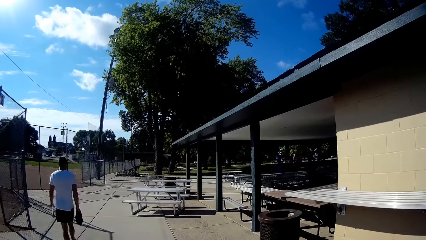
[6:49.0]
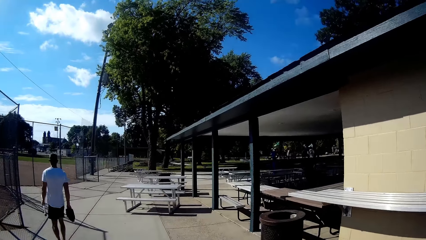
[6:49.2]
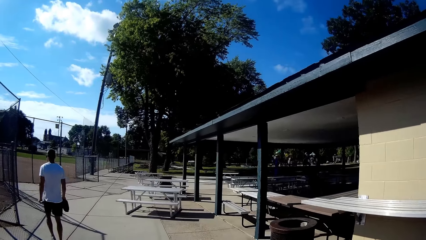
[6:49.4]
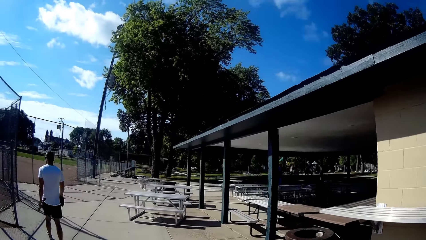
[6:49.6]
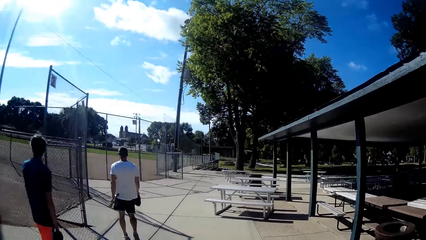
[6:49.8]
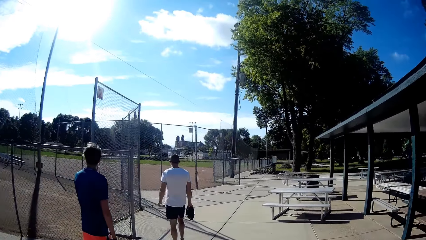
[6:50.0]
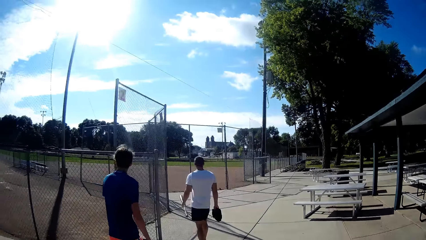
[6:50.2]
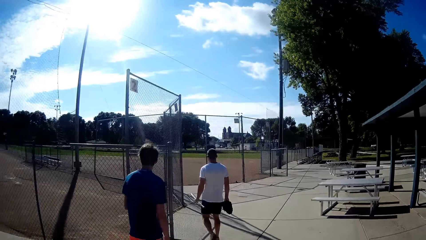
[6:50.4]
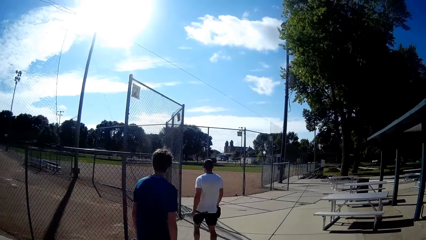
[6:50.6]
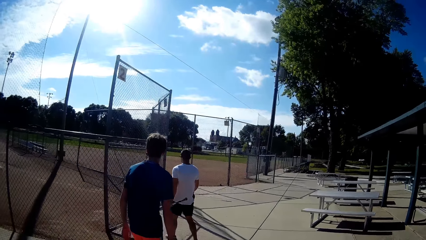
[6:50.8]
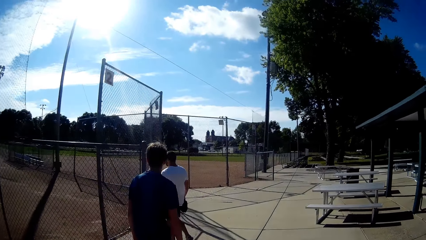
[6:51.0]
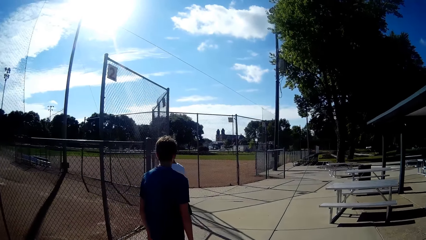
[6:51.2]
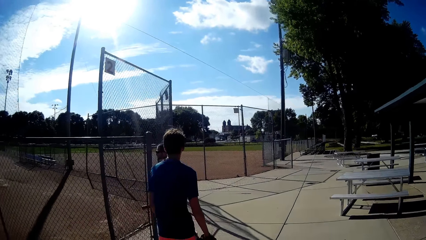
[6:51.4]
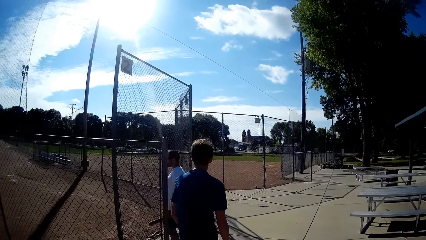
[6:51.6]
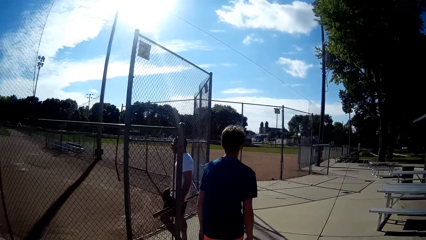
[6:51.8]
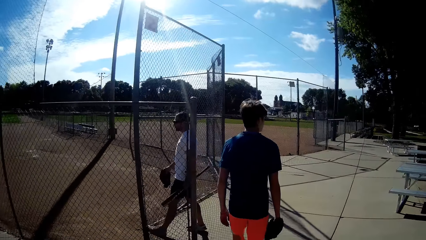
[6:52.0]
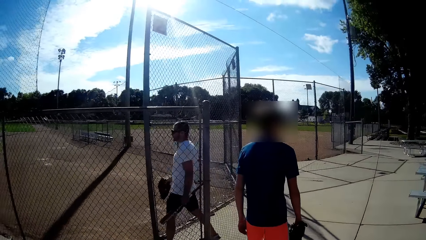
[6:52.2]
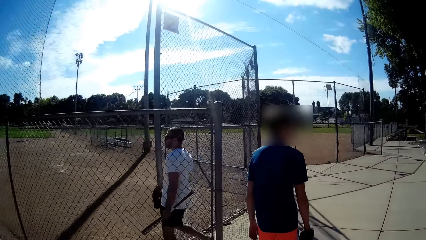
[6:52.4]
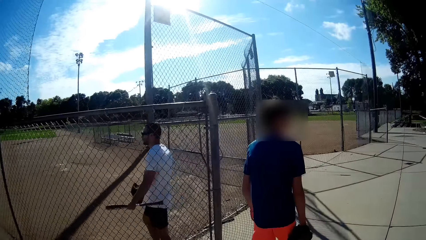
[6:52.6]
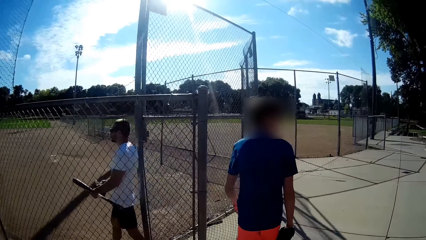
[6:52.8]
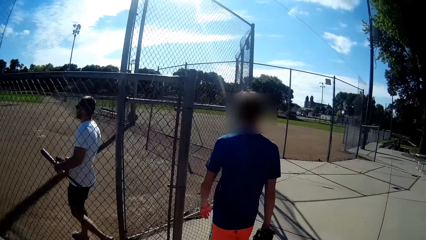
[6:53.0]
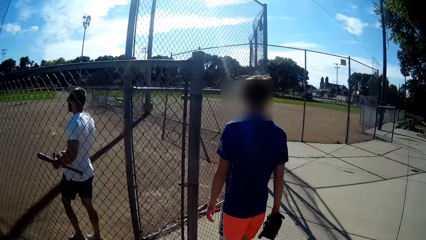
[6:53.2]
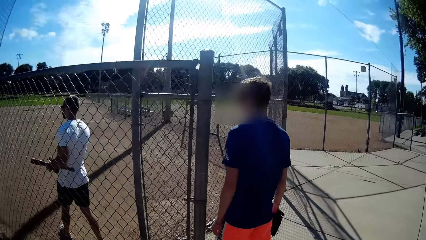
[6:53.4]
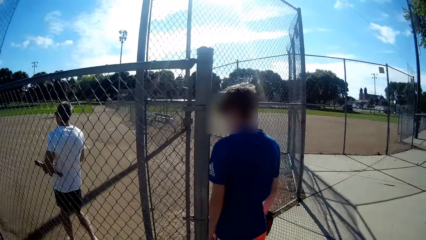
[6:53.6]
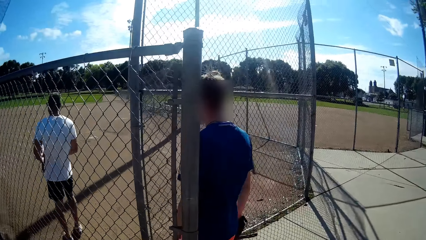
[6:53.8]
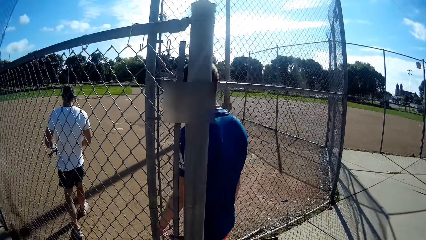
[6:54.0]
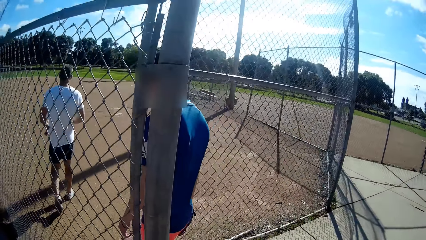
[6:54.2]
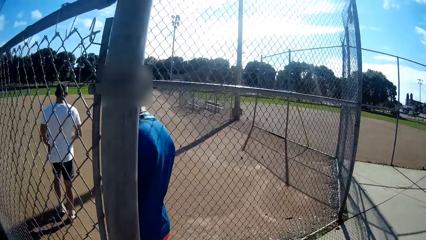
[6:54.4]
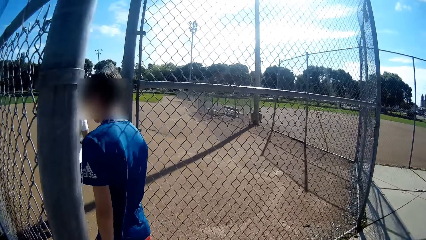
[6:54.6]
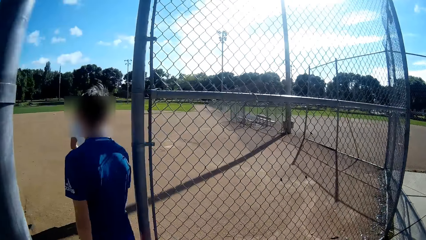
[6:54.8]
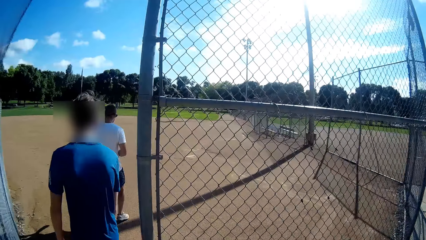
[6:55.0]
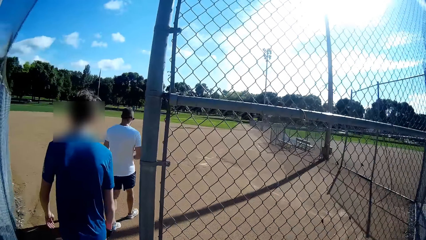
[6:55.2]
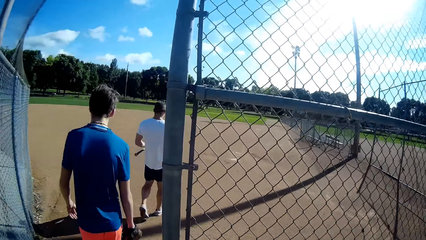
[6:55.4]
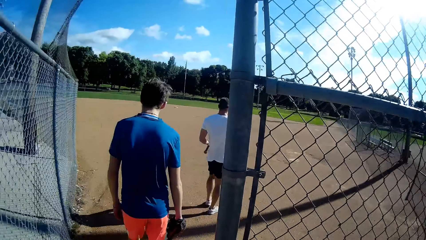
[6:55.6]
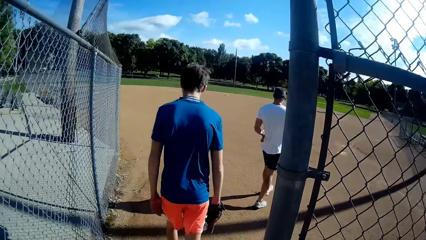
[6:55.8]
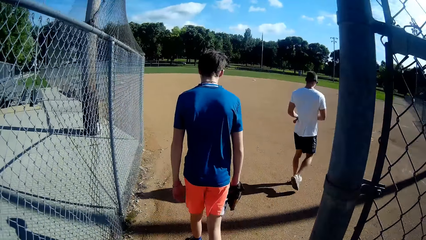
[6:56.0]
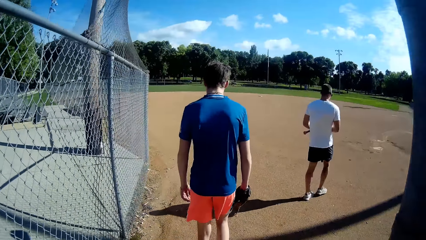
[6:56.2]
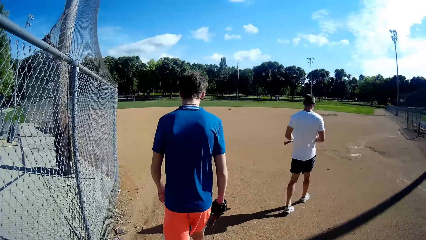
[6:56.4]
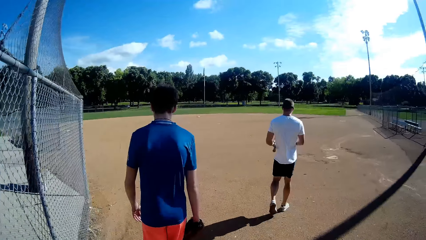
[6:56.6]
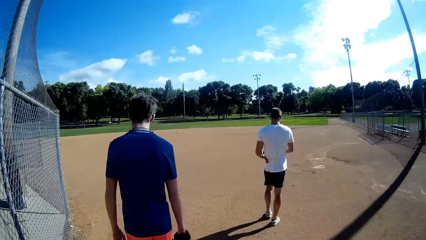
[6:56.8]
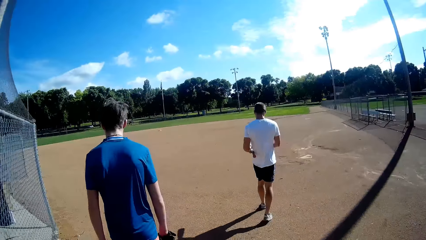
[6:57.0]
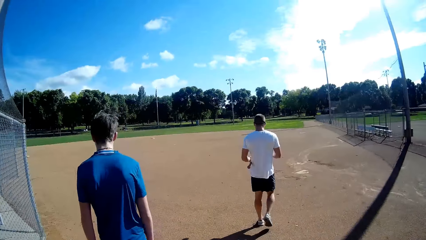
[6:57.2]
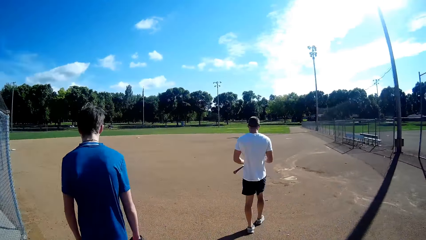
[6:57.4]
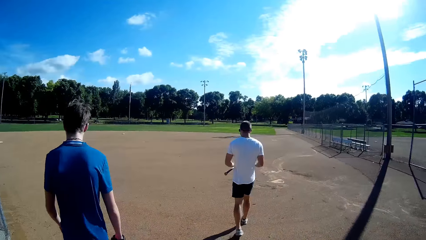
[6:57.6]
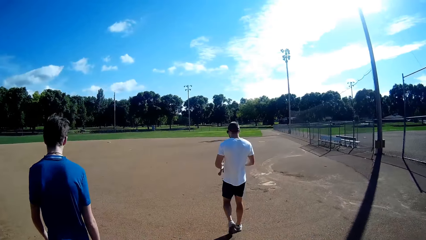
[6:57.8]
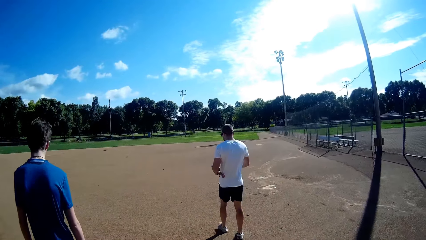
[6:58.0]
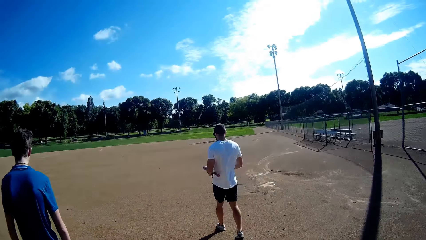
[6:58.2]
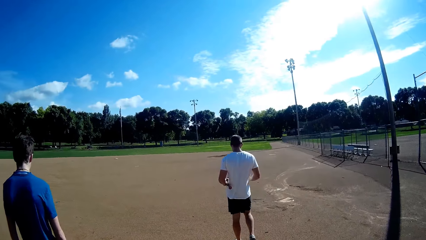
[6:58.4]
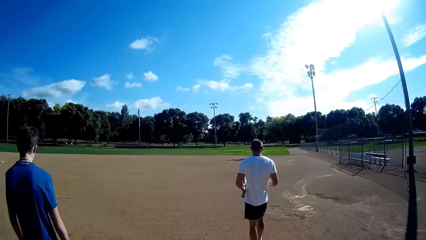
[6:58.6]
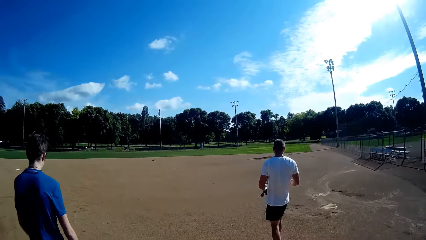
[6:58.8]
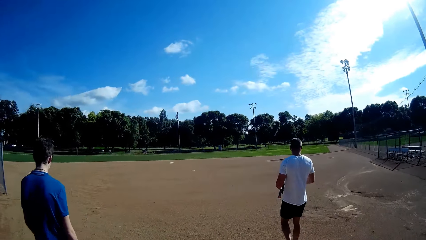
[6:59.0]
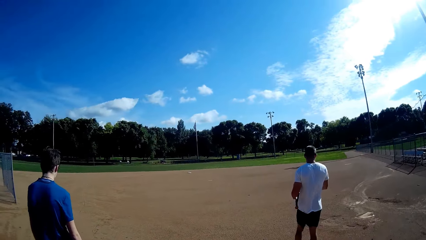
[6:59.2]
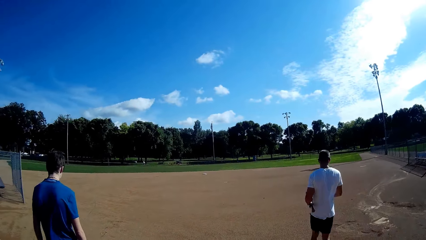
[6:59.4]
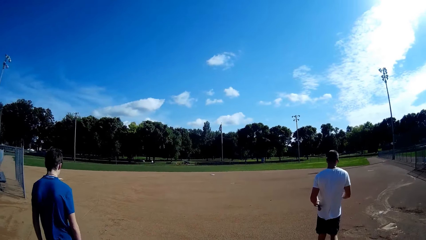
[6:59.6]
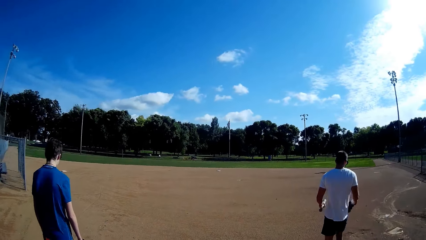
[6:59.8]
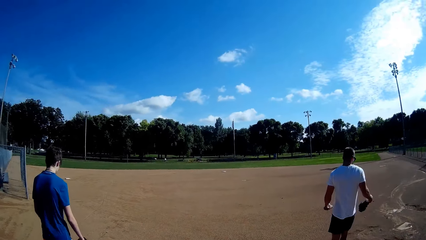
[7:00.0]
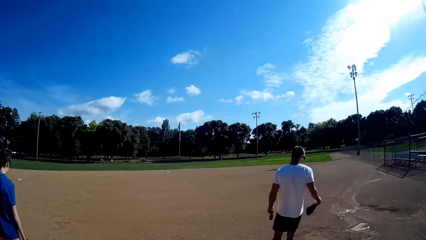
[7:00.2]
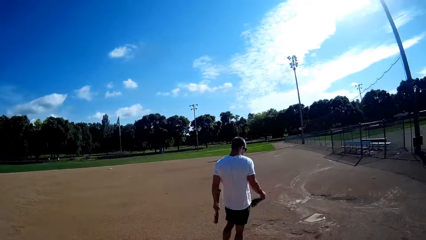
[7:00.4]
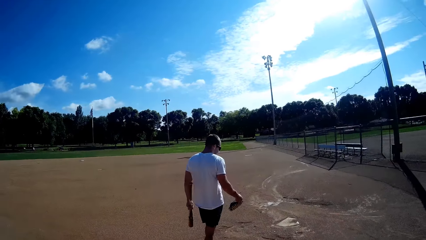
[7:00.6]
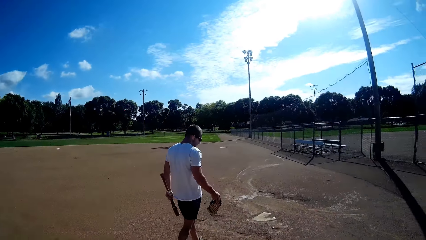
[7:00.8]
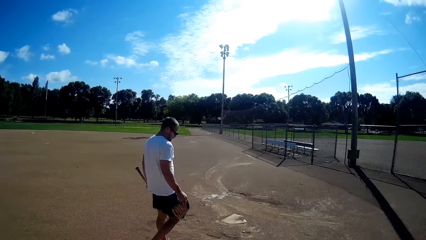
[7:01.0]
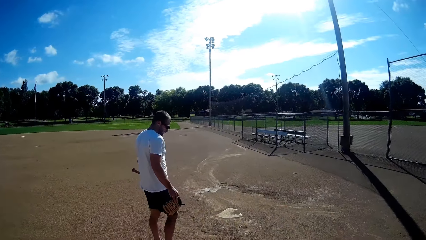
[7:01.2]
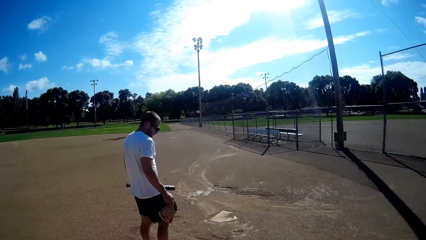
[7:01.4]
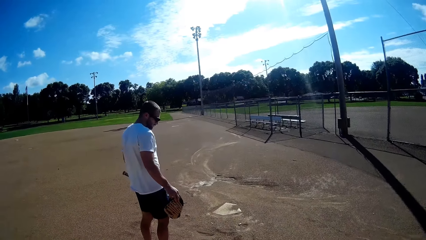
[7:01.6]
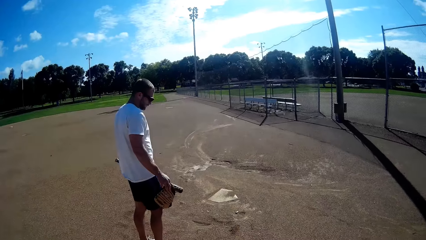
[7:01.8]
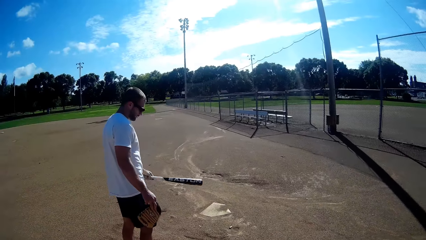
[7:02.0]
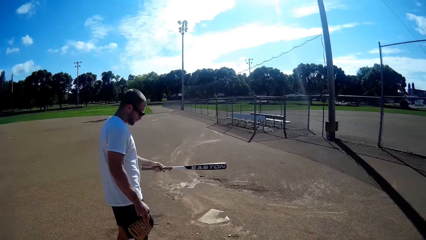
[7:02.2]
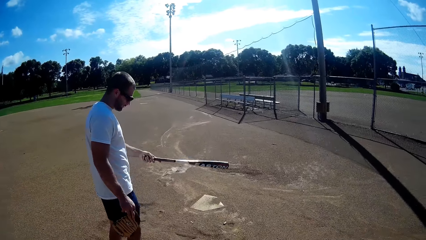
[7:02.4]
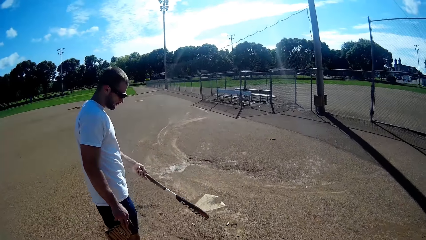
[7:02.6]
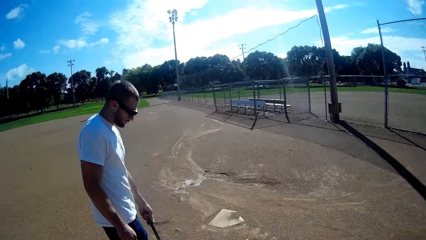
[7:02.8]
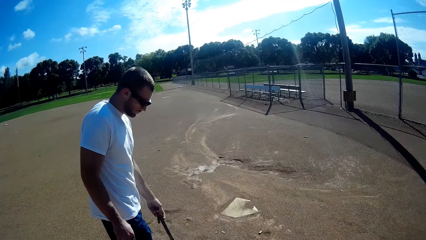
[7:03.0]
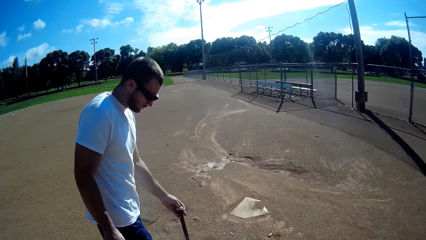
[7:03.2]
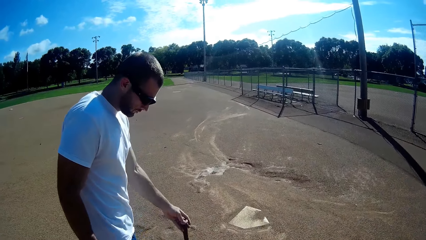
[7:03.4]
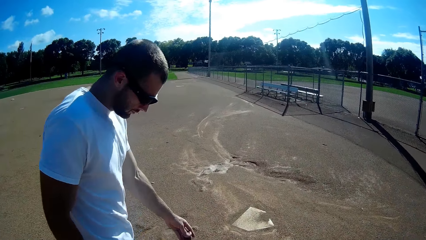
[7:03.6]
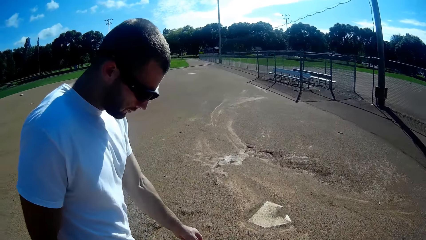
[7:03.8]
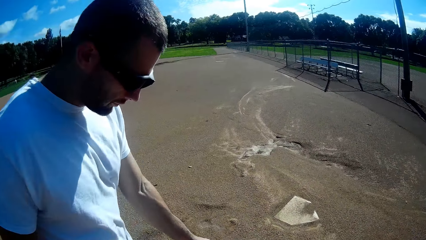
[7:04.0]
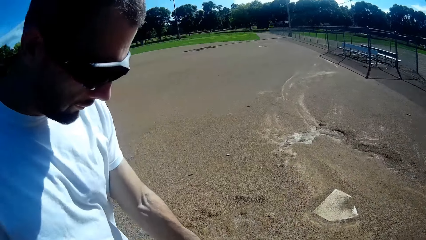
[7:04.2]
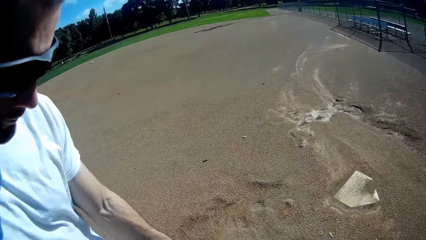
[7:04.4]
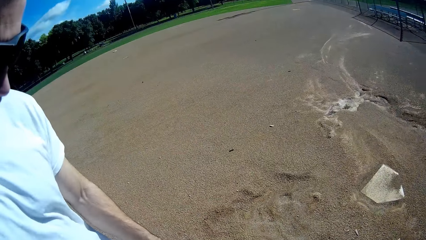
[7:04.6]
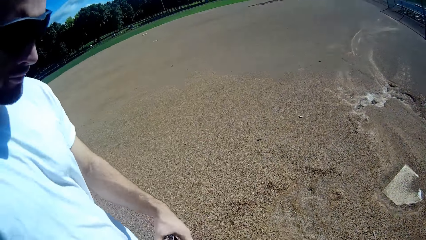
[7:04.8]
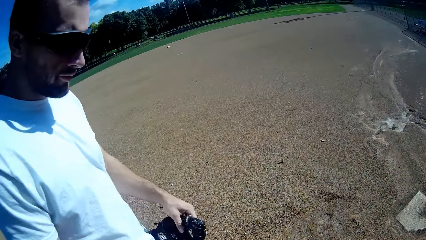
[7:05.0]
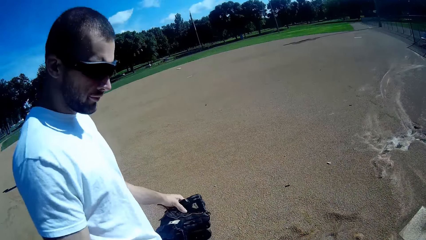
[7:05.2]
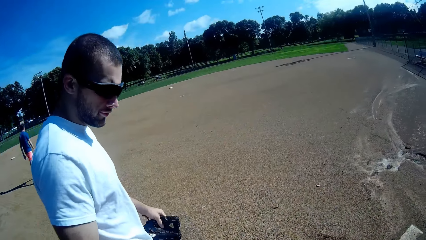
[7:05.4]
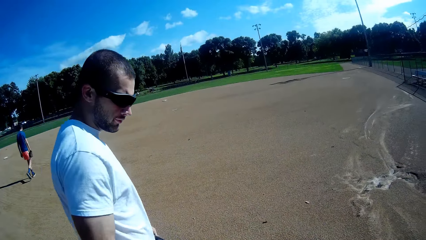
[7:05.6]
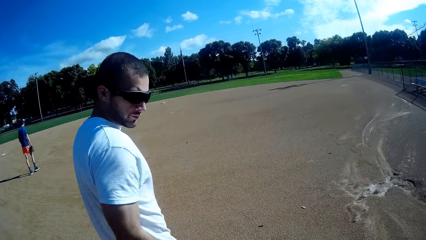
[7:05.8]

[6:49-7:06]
The camera wearer walks into the field with a man and a boy. They stand. They discuss with the man in the field. The man holds the baseball bat on the ground with his left hand. The camera wearer puts a hockey stick on the ground. They take the baseball bat from the man.
